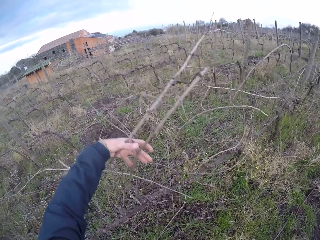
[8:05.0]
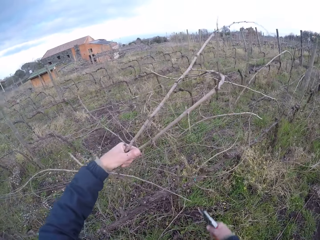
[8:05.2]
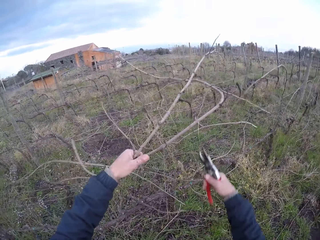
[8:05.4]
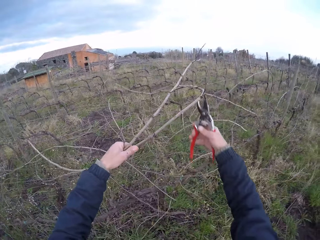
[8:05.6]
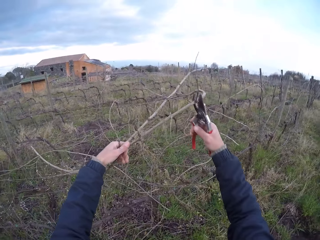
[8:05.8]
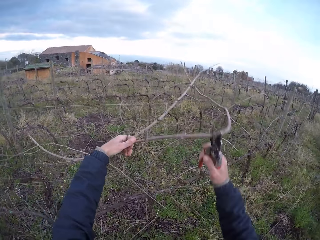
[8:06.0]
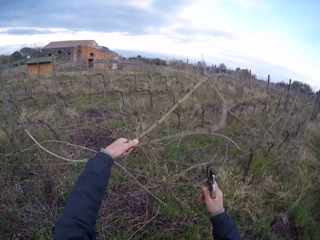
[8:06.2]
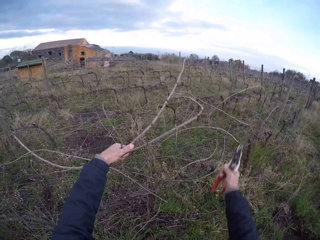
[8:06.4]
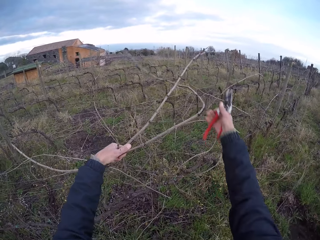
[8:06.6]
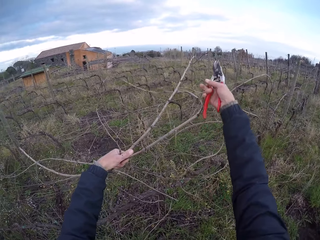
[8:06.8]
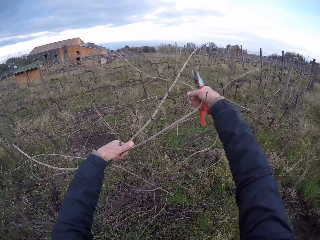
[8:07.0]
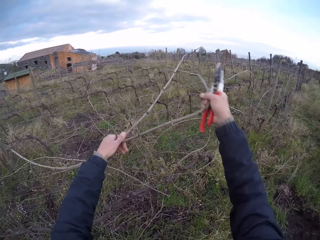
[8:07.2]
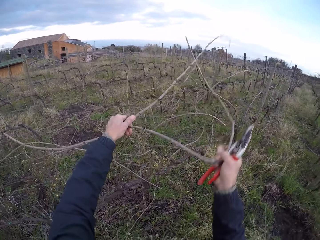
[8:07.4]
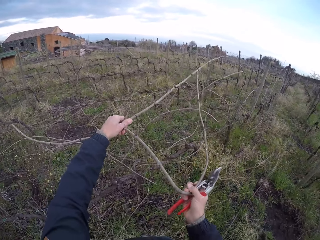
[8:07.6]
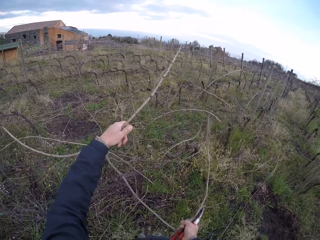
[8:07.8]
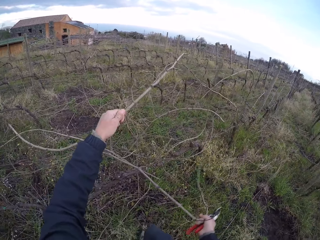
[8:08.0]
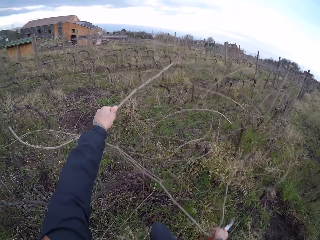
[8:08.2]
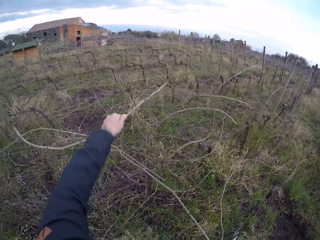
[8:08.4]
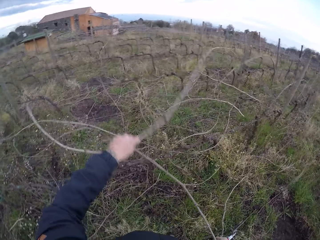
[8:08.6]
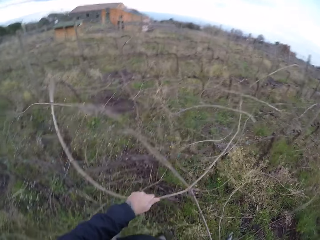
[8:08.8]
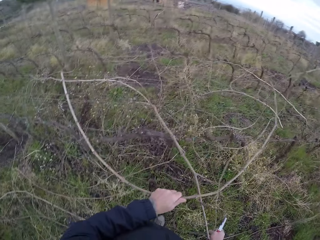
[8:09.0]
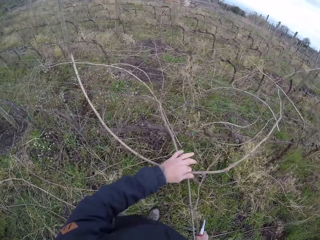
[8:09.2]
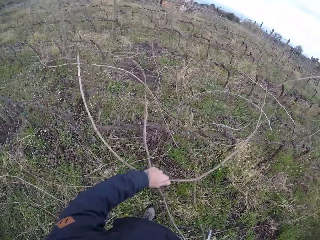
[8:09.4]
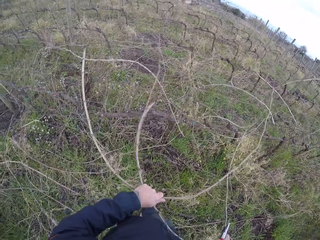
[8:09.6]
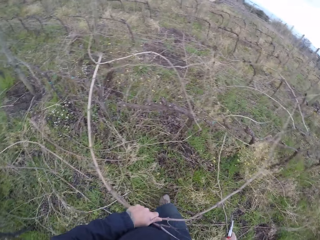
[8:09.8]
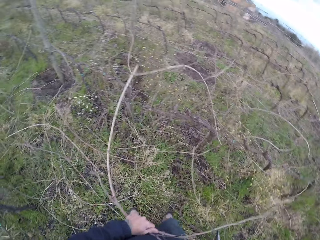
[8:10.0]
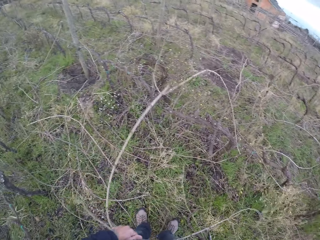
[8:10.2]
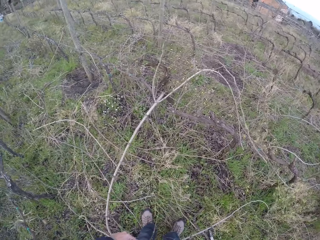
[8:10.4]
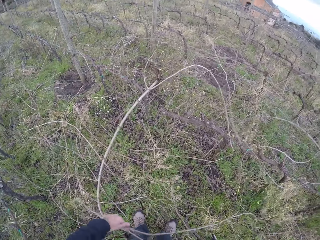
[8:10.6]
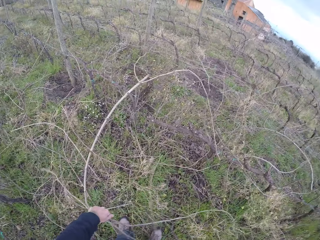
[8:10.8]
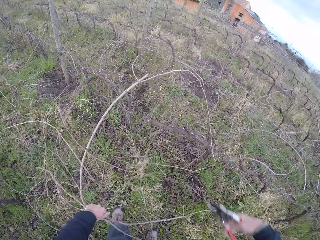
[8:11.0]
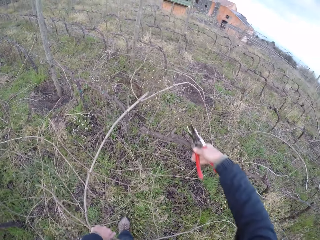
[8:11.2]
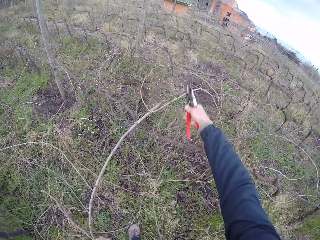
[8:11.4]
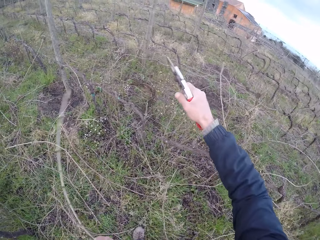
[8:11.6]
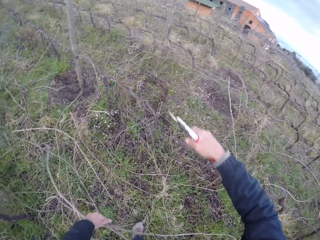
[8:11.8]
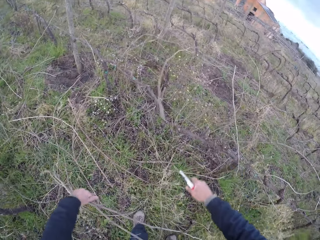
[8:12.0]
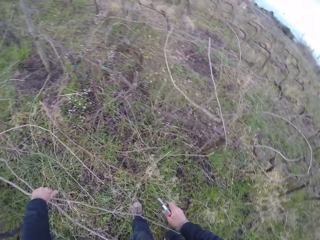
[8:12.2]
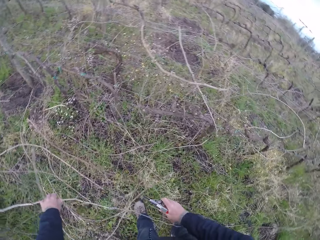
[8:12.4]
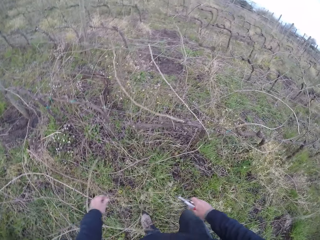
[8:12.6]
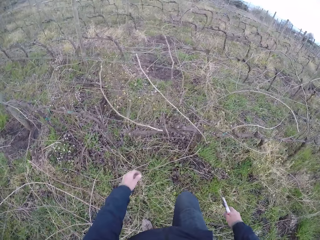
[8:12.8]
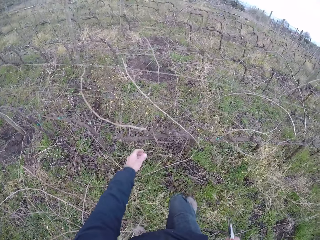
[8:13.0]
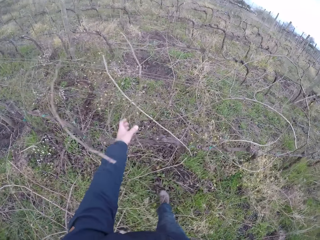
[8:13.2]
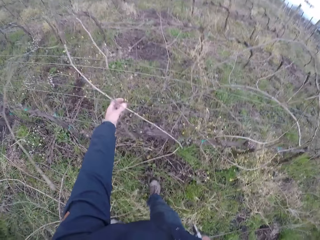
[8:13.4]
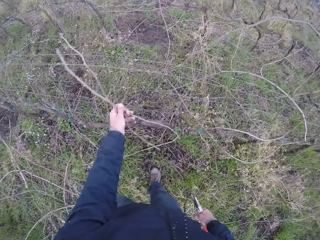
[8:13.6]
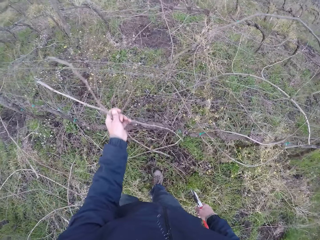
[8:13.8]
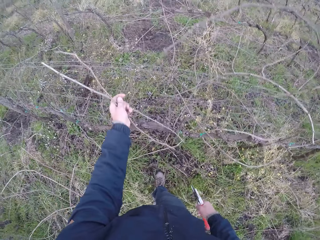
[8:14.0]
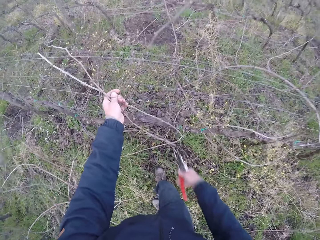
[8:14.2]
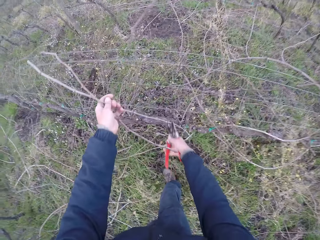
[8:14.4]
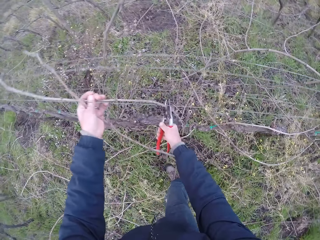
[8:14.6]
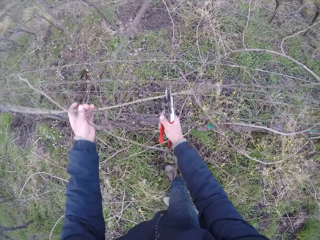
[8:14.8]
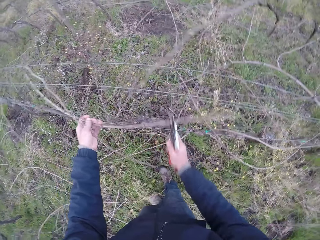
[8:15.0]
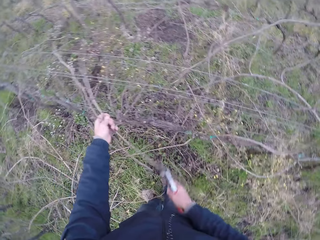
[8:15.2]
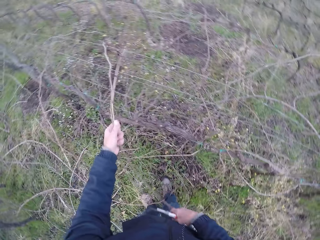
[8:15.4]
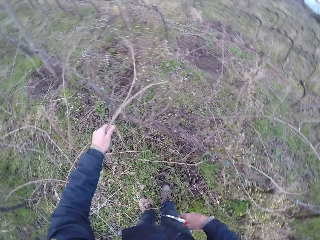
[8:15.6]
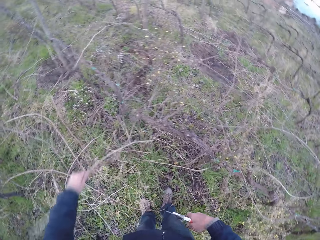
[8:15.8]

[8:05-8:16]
The camera wearer picks the wood. He holds some twigs with his left hand. He removes the bunch of twigs from the barb wire with both hands. He cuts the twig with the pair of secateurs or pliers with his right hand. He drops the bunch of twigs on the floor with his left hand. He picks the wood. He holds some twigs with his left hand. He cuts the wood with the pliers. He removes the bunch of twigs from the barb wire with both hands.

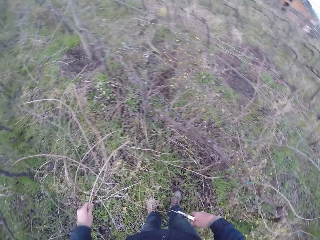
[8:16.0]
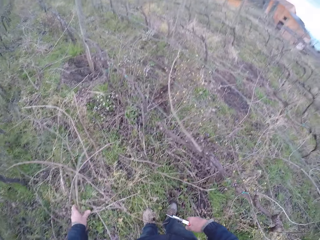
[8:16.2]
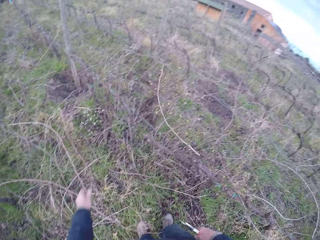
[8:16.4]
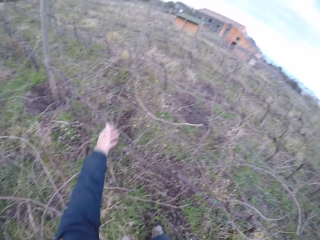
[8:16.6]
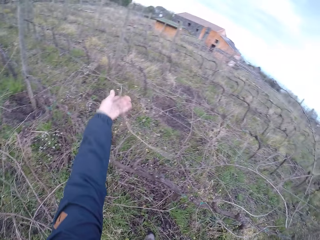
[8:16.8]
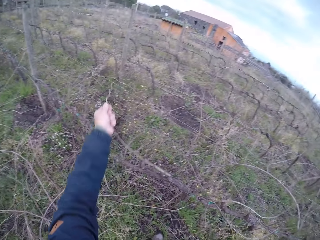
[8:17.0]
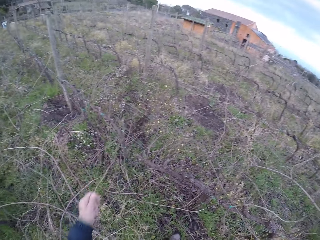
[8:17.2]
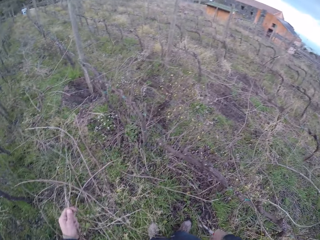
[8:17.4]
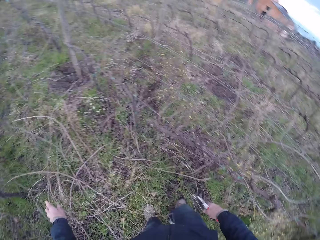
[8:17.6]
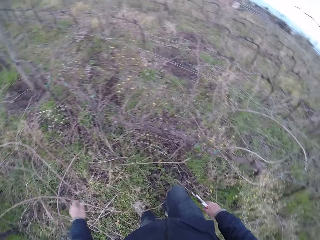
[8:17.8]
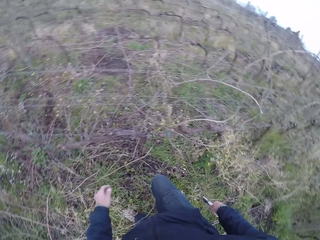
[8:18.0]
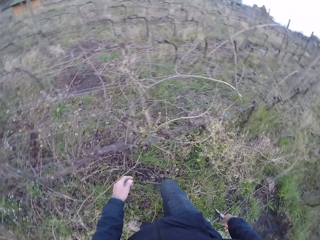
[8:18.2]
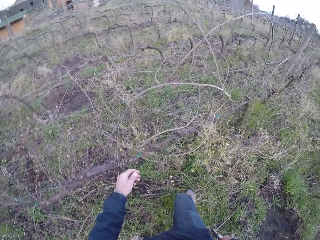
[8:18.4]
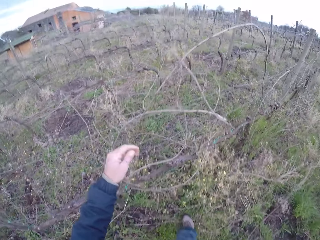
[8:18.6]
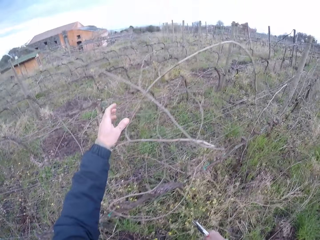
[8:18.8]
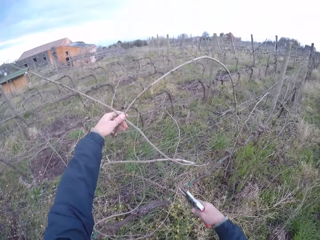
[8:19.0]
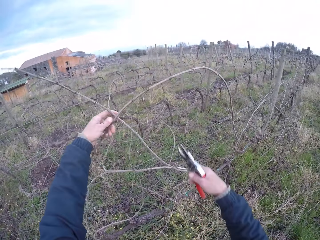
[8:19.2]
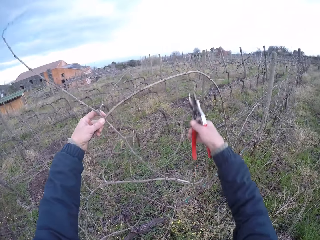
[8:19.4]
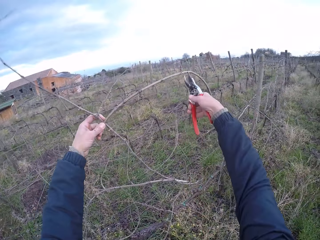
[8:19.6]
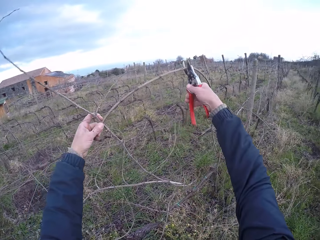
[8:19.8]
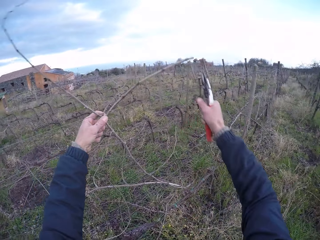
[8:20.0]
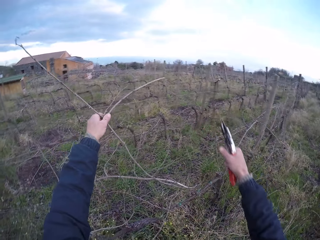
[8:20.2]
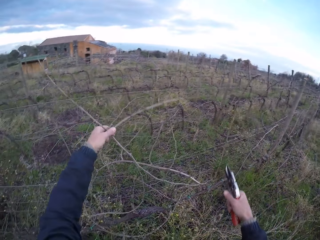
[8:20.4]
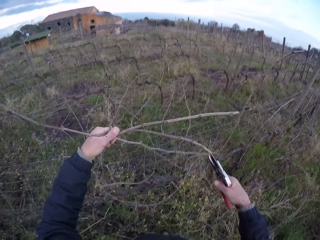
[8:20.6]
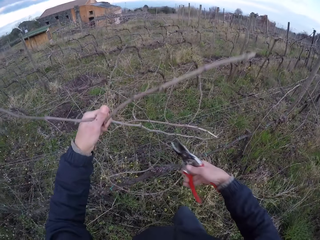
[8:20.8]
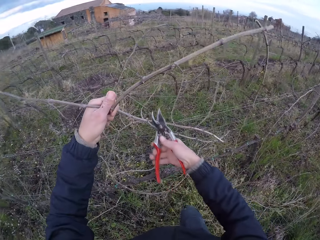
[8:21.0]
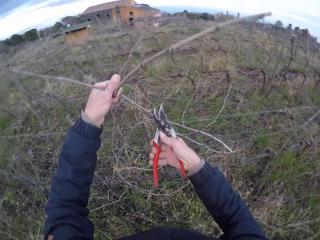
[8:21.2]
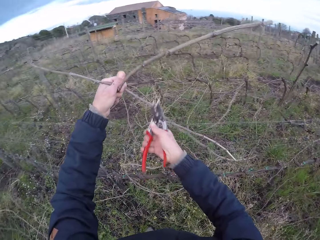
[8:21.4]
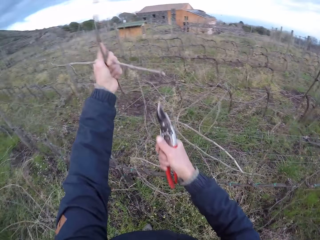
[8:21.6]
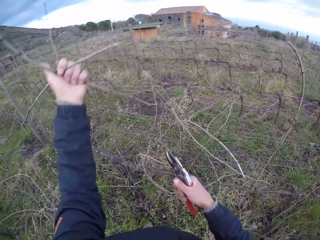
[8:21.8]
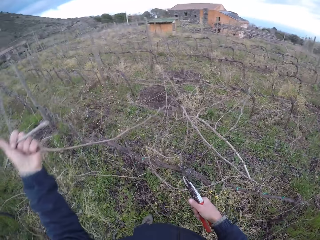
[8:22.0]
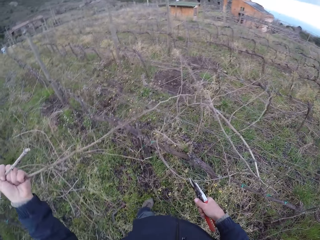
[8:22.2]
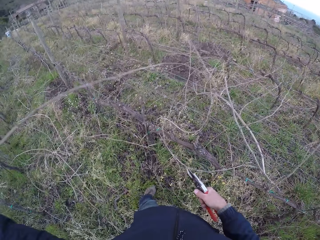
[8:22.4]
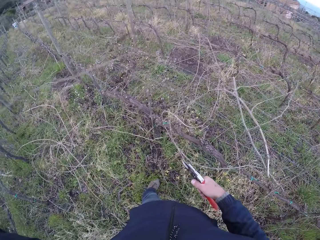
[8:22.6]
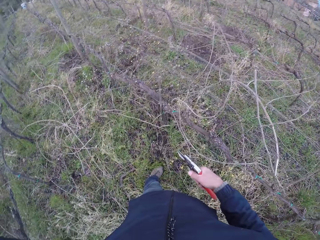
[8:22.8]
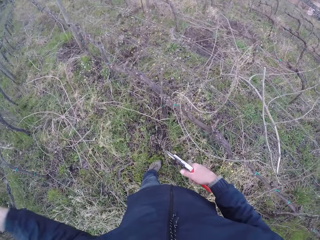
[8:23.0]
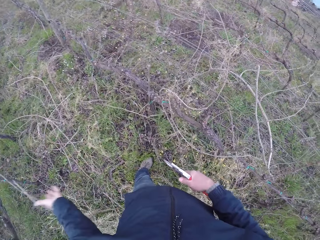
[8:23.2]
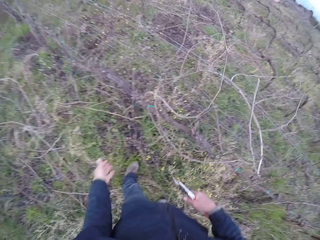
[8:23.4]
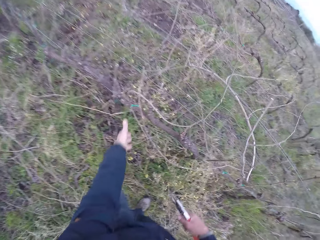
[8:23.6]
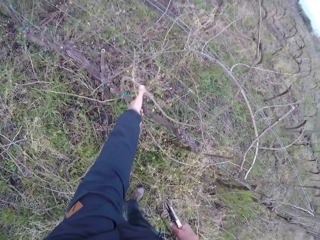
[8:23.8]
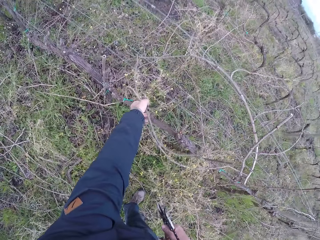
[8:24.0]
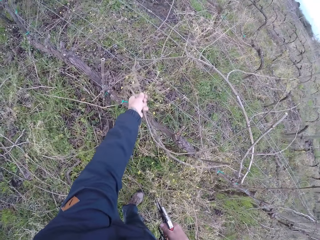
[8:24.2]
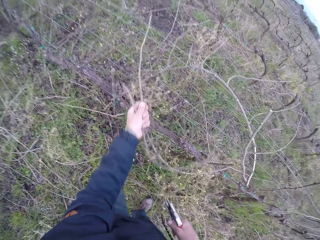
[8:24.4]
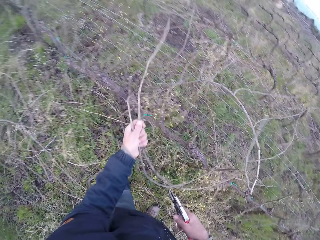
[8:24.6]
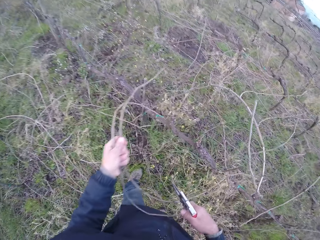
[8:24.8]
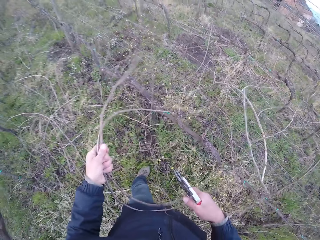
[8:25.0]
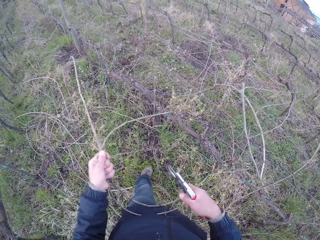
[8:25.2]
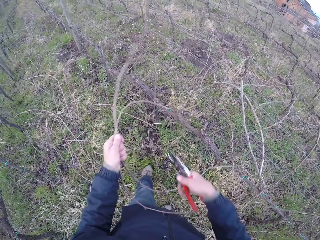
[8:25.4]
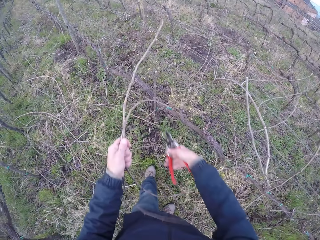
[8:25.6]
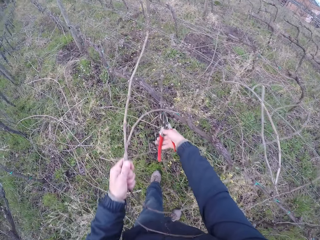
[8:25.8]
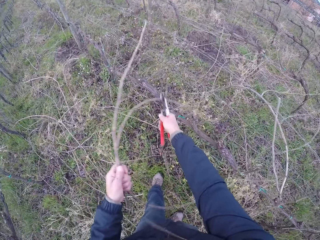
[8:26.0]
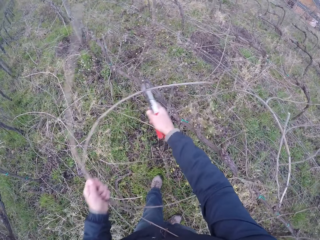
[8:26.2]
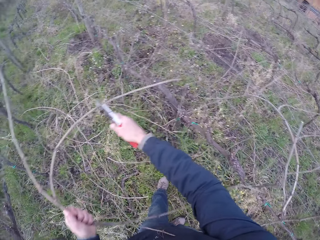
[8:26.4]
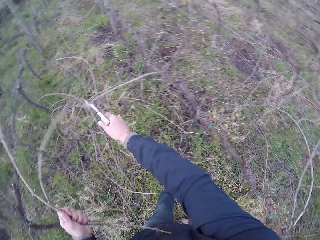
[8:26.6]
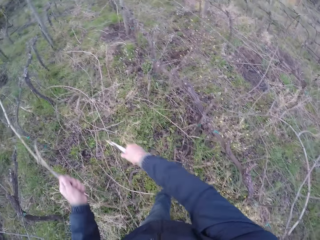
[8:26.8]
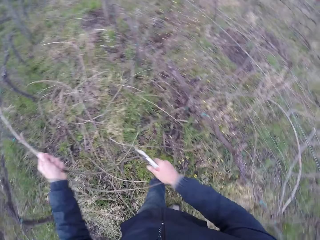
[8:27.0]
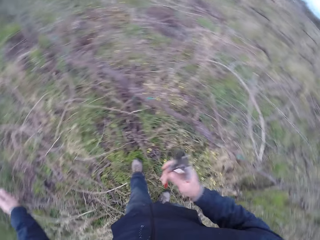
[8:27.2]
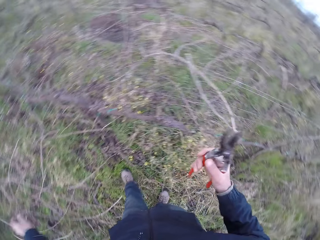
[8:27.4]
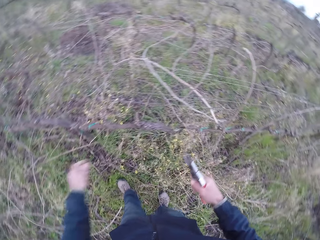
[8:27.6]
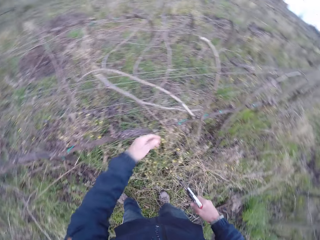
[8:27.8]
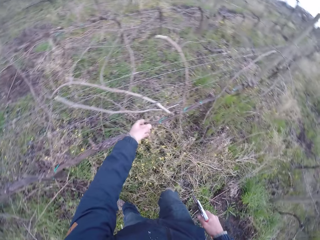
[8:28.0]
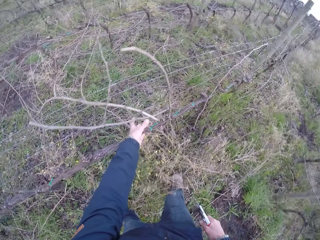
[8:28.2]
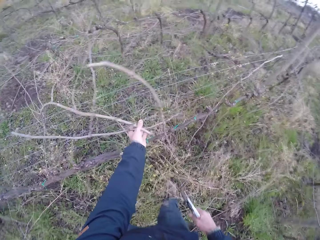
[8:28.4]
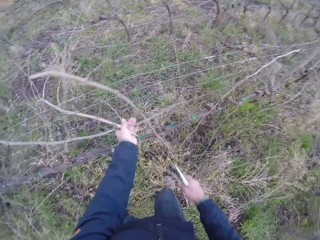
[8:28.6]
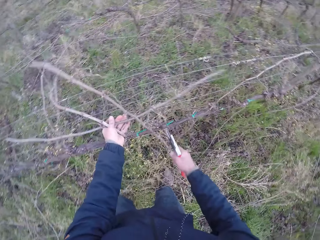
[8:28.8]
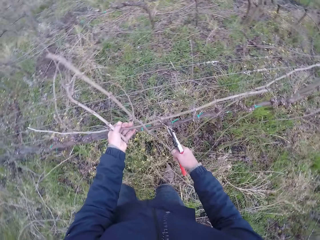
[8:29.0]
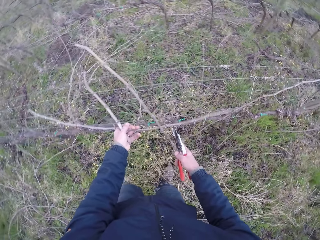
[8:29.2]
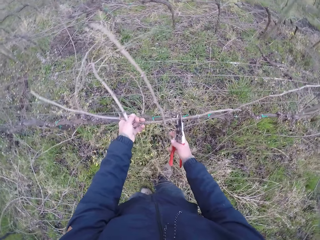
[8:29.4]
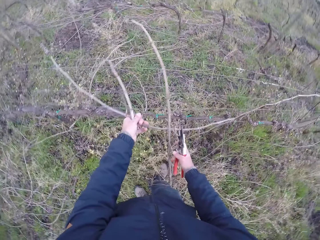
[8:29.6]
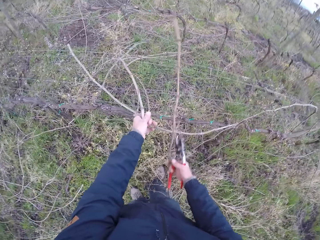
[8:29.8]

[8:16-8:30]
The camera wearer drops the bunch of twigs on the floor with his left hand. He picks the wood. He holds a twig with his left hand. He drops the twig on the floor with his left hand. He picks the wood. He holds some twigs with his left hand. He cuts the bunch of twigs with the pair of secateurs or pliers with his right hand. He drops the bunch of twigs on the floor with his left hand. He picks the wood. He holds some twigs with his left hand. He cuts the wood with the pliers. He drops the bunch of twigs on the floor with his left hand. He picks the wood.
